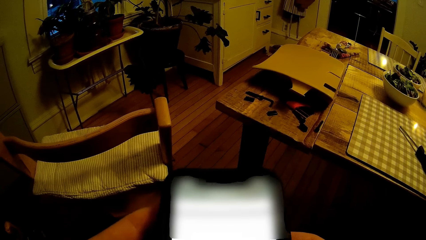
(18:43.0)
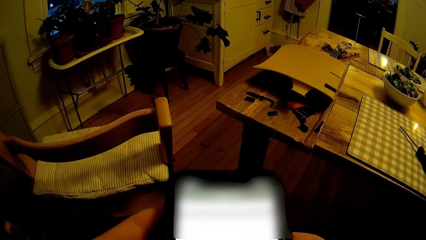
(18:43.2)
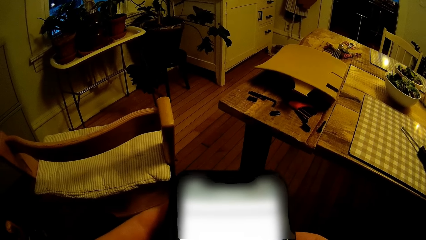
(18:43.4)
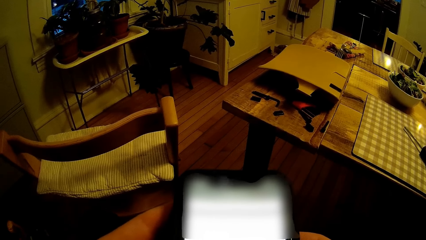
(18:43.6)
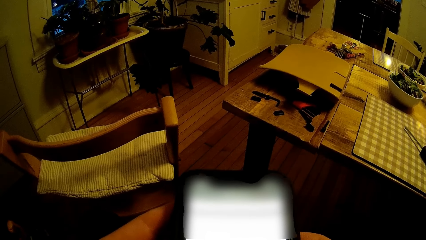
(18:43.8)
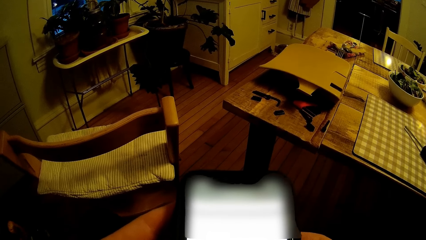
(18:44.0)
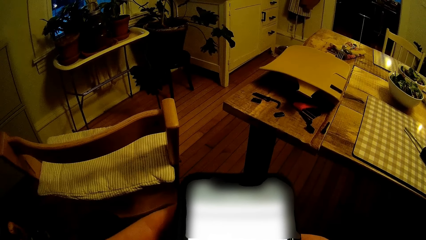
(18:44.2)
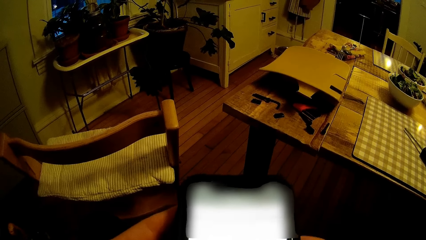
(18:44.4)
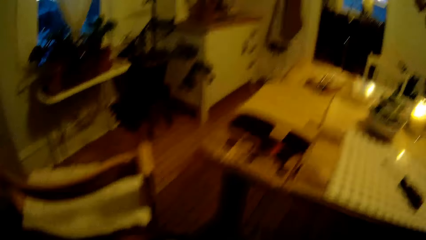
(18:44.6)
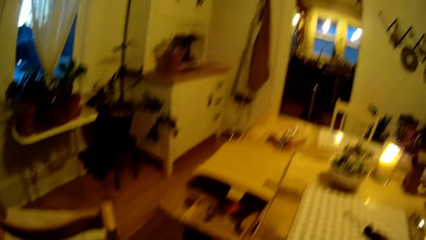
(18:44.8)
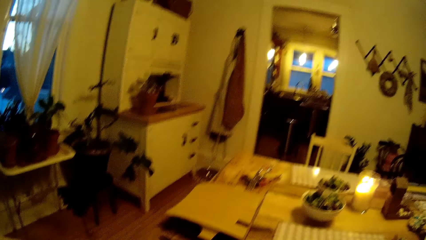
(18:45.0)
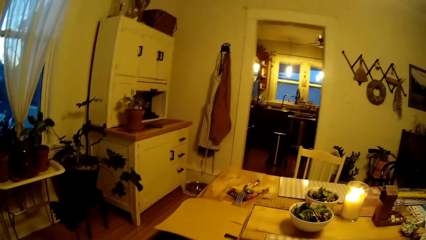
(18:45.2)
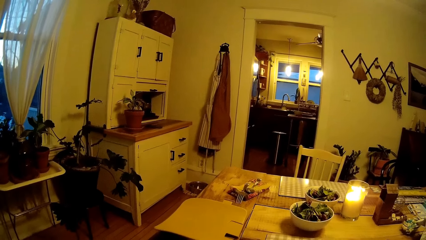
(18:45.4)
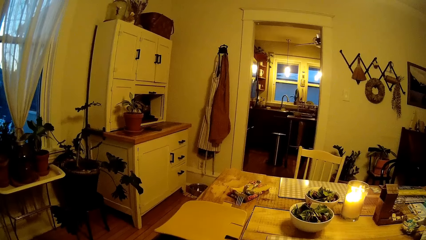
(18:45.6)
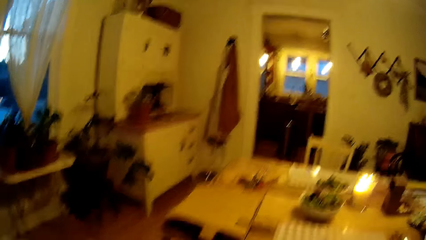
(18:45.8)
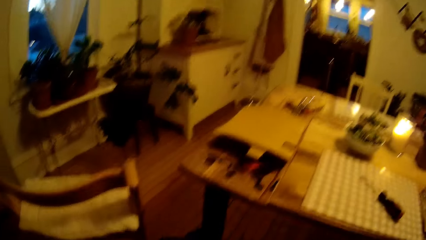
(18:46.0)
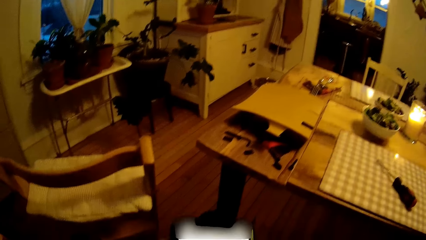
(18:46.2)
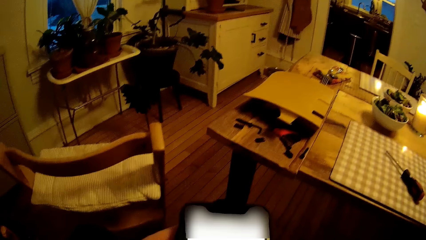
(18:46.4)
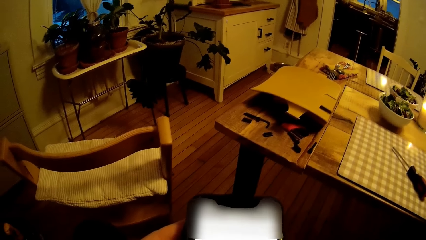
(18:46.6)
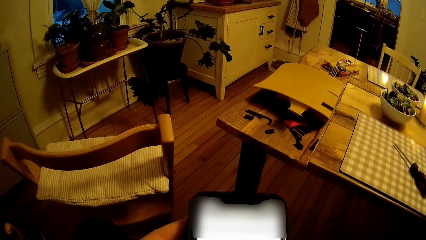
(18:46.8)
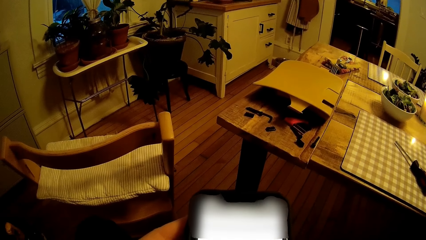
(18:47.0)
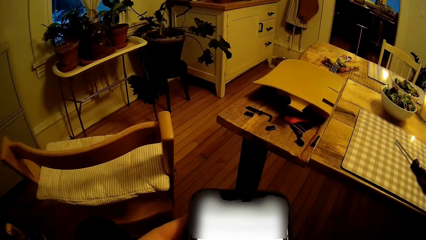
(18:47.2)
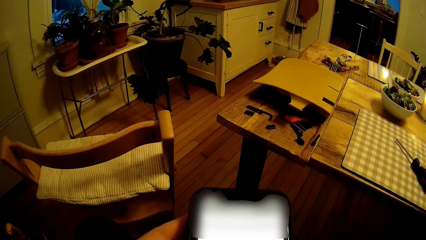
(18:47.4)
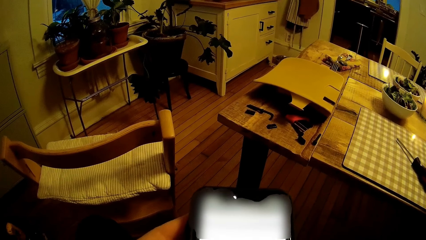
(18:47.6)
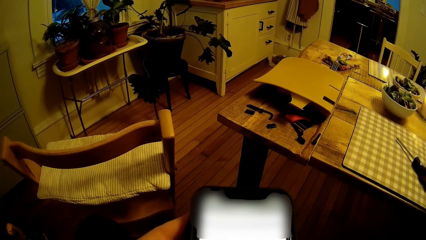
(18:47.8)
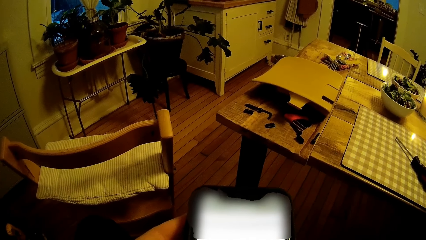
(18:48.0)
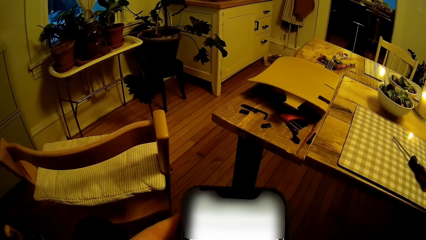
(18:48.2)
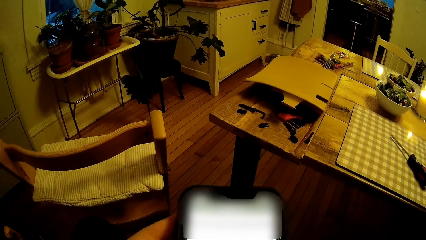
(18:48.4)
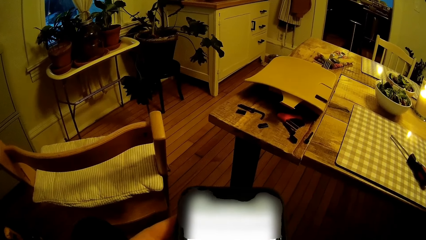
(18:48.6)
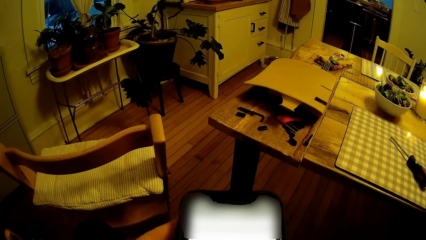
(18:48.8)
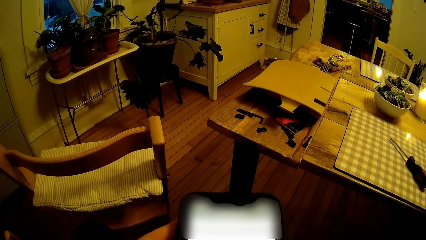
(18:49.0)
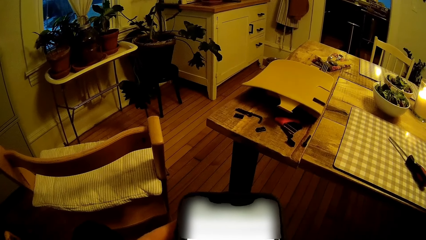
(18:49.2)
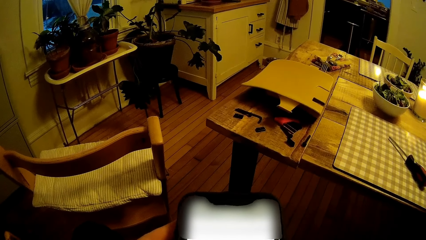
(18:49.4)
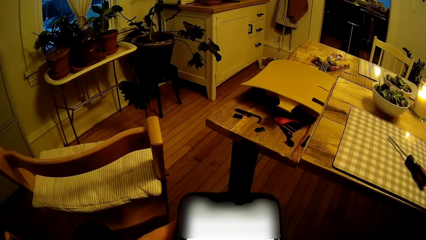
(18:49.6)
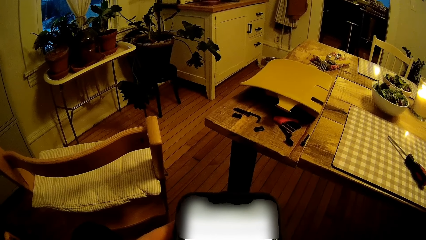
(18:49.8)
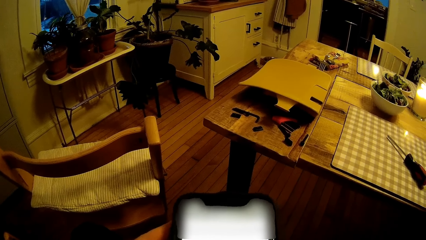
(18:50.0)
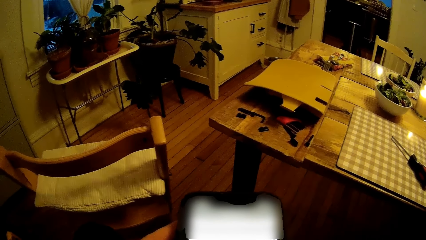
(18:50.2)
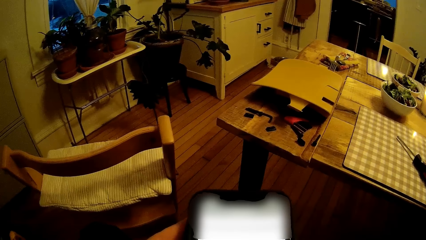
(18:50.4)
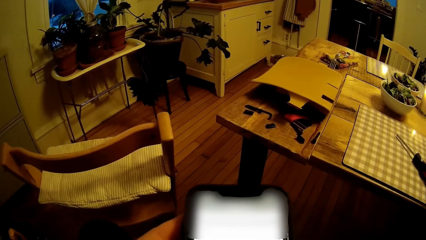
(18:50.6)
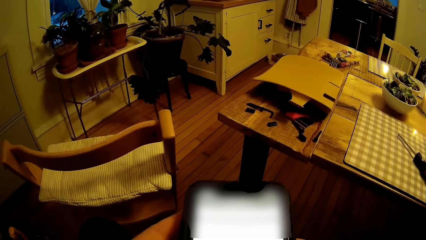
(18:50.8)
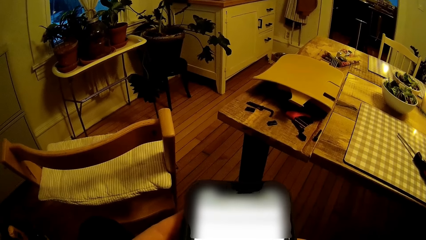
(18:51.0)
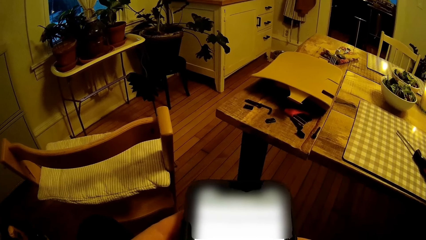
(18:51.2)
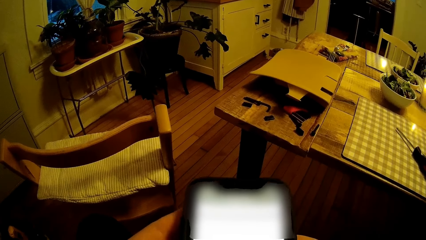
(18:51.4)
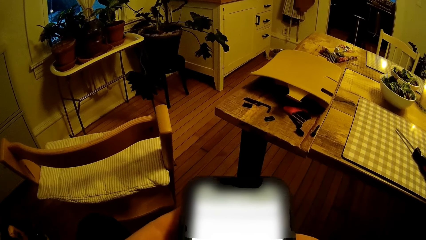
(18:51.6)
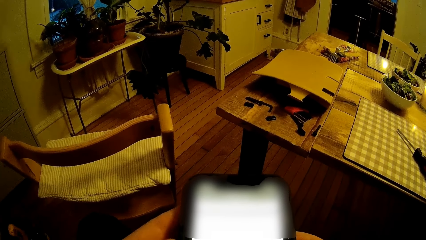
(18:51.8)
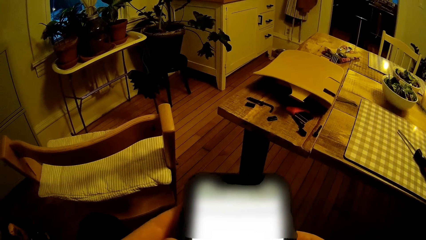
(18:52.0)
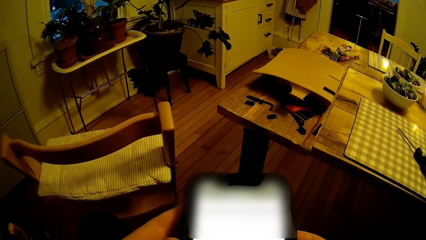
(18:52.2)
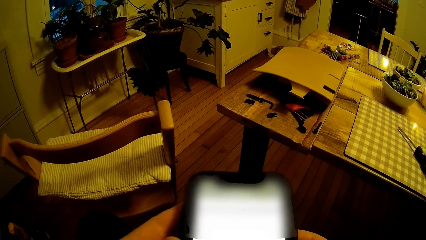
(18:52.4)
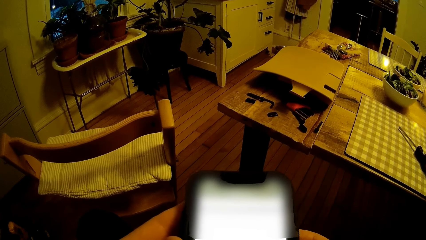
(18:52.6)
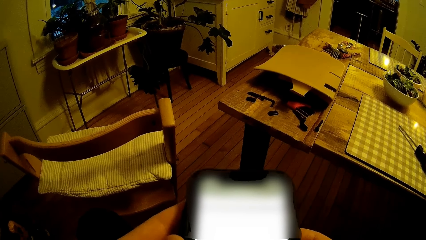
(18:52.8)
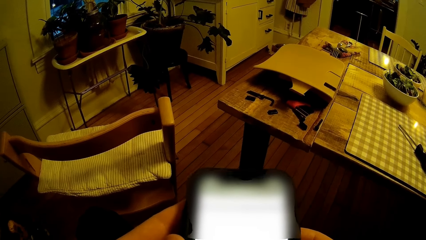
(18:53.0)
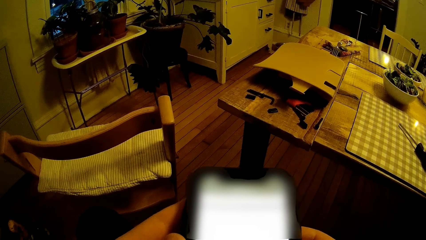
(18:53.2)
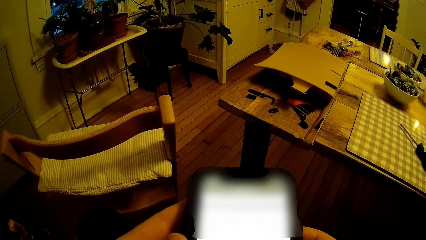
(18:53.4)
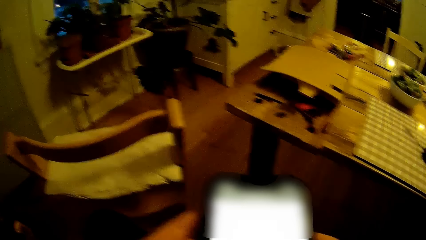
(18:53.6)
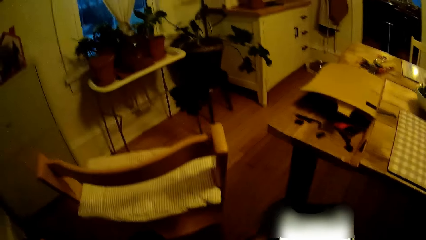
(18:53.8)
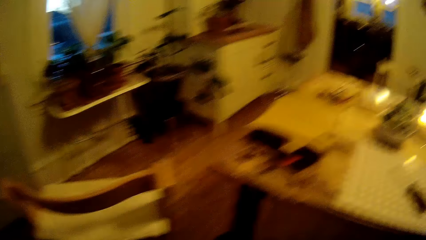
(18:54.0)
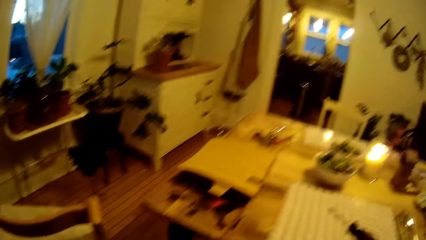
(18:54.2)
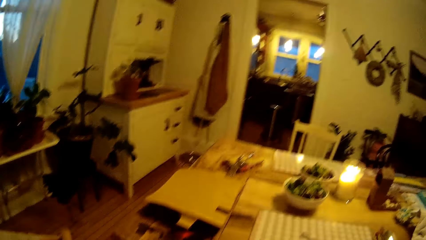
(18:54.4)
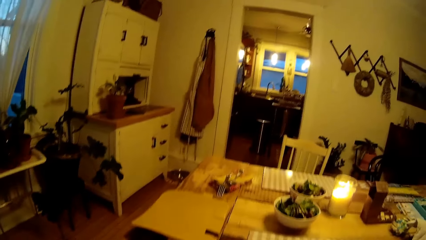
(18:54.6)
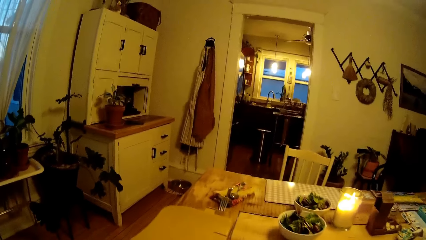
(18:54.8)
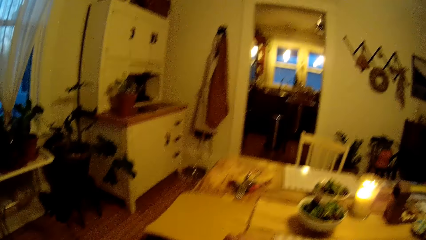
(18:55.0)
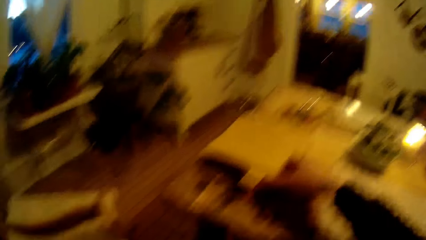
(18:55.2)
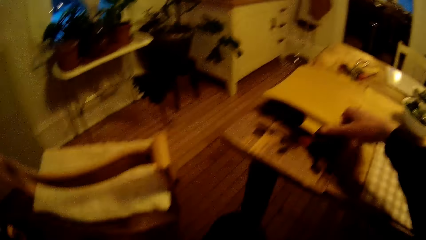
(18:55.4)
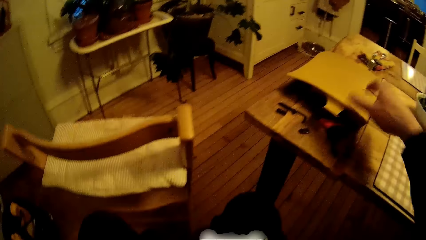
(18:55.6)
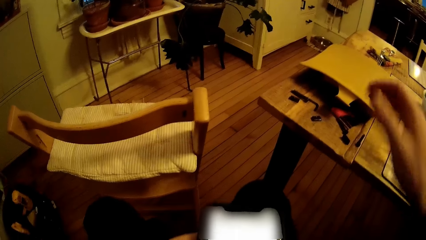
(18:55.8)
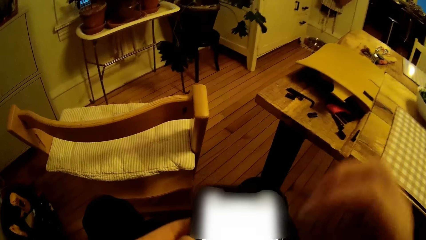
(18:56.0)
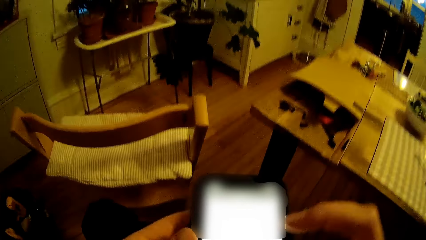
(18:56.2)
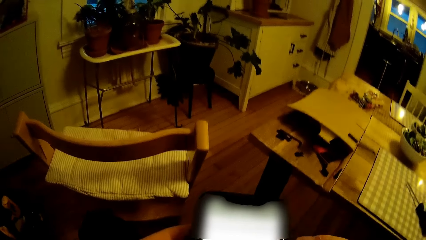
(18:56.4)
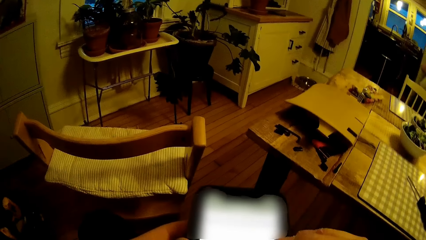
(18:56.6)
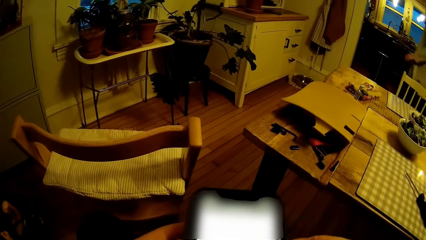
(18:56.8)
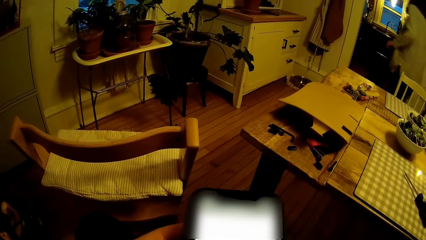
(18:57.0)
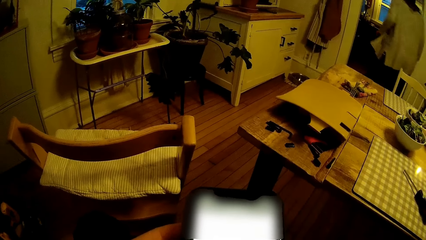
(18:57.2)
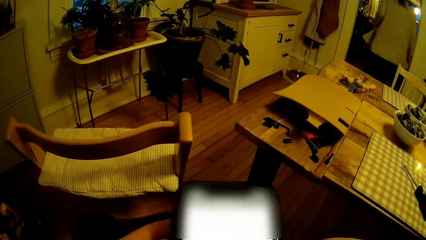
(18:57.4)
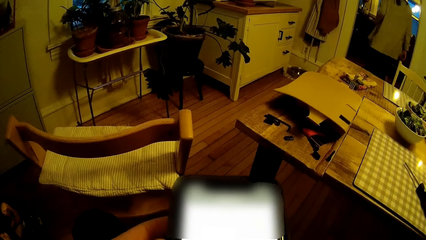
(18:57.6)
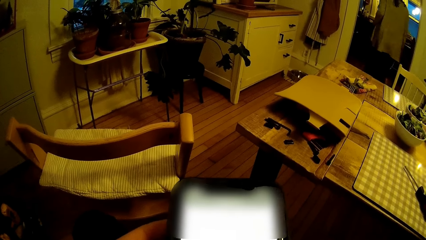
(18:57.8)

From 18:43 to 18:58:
The camera wearer looks around. They stare at the phone. They look around. They drop a tool on the table. They touch a box. They operate the phone. A woman walks into the kitchen.
